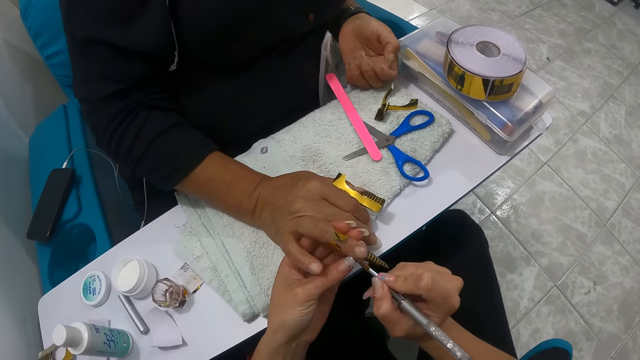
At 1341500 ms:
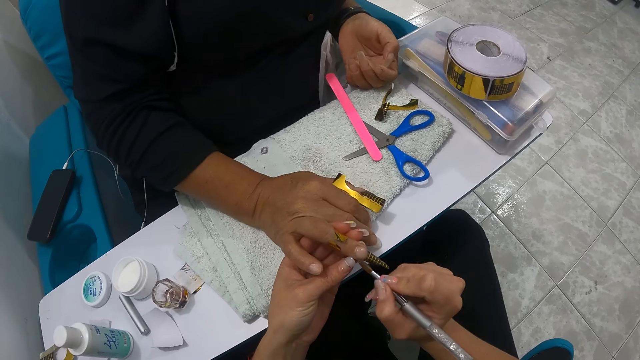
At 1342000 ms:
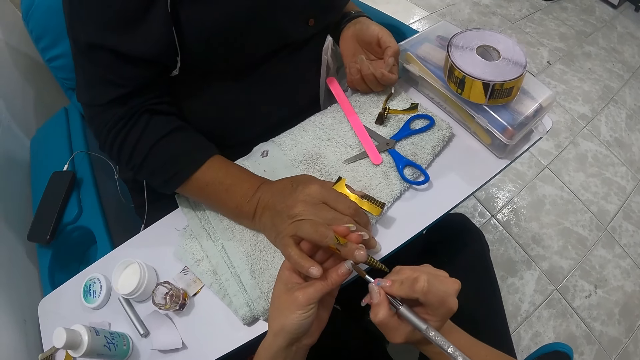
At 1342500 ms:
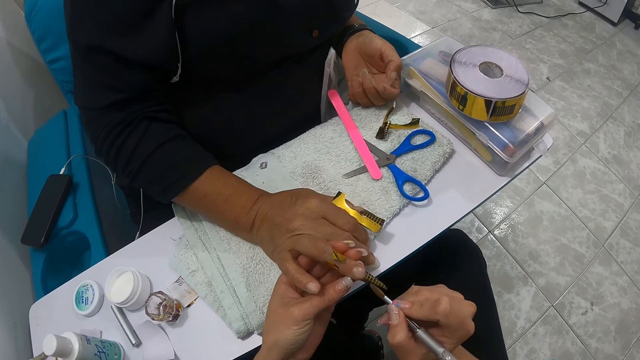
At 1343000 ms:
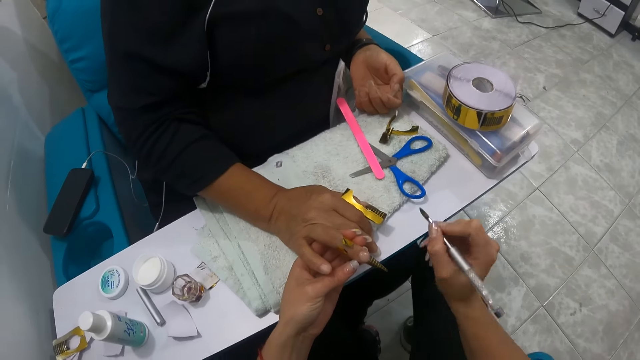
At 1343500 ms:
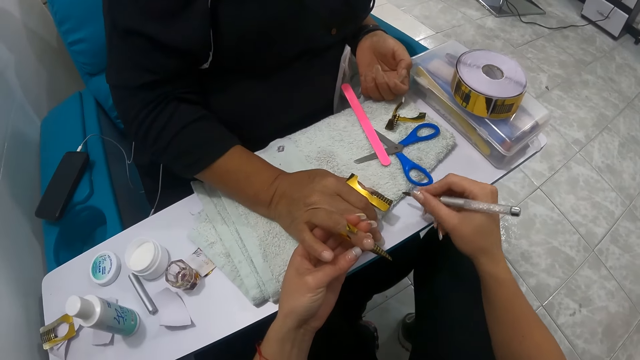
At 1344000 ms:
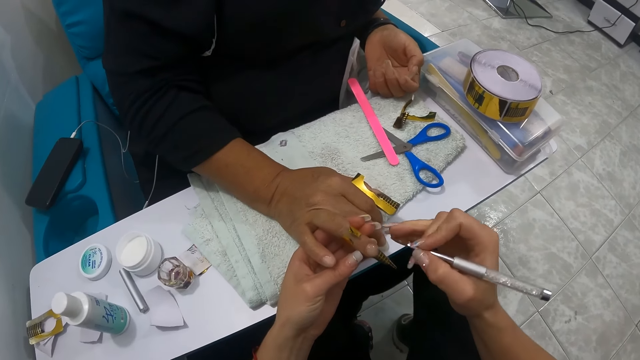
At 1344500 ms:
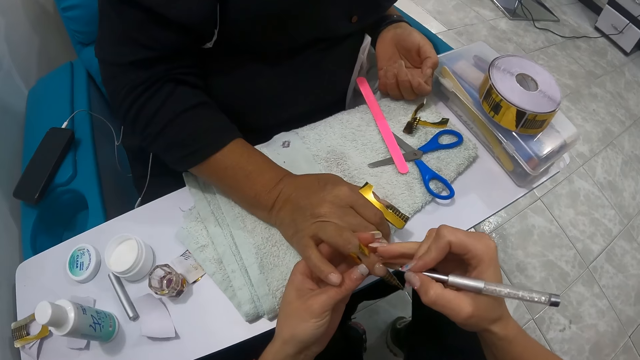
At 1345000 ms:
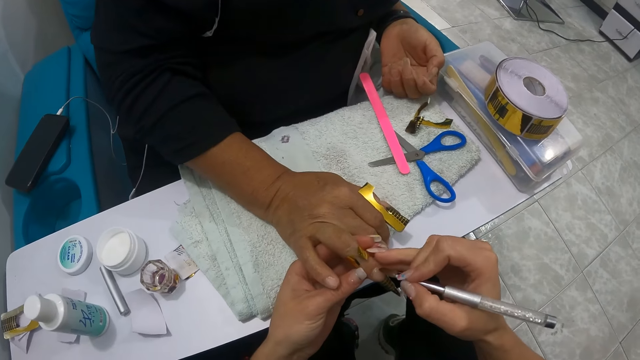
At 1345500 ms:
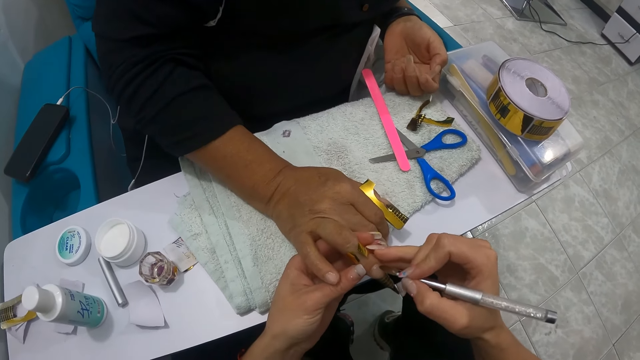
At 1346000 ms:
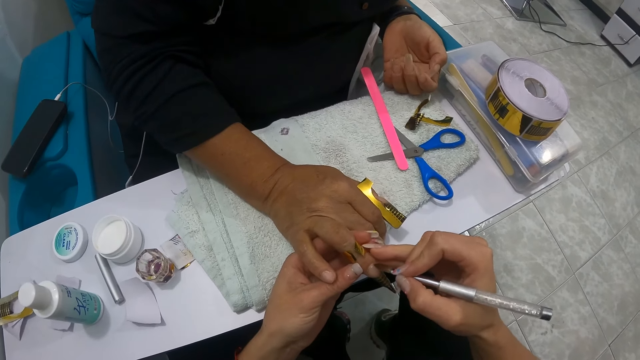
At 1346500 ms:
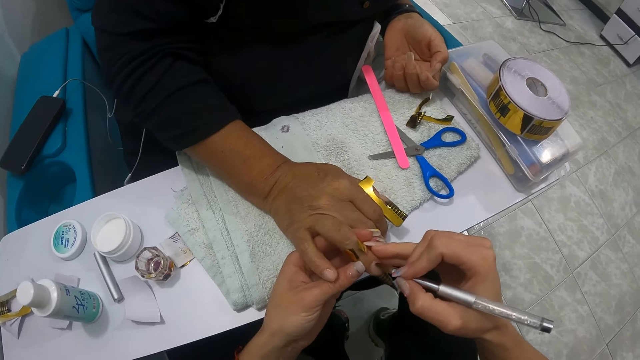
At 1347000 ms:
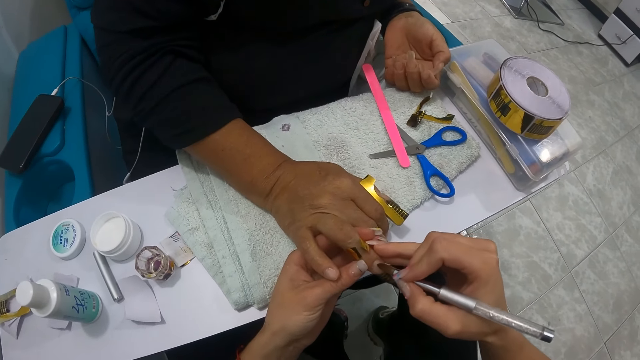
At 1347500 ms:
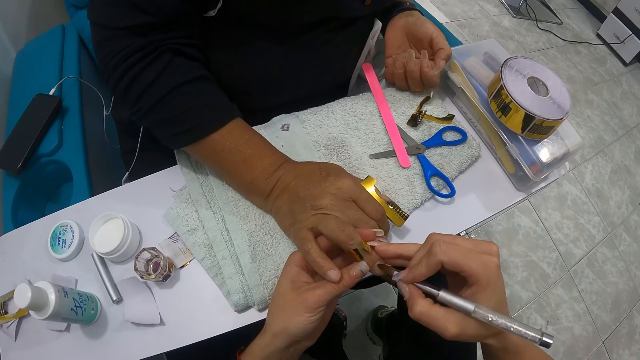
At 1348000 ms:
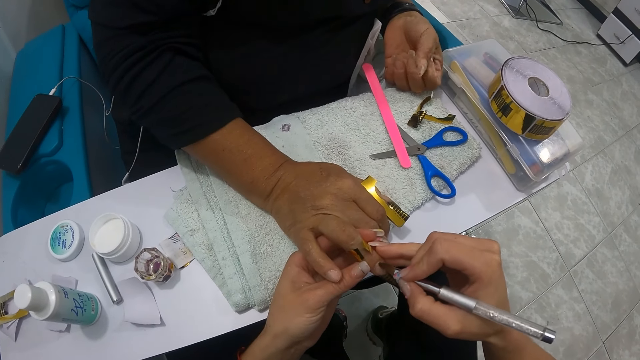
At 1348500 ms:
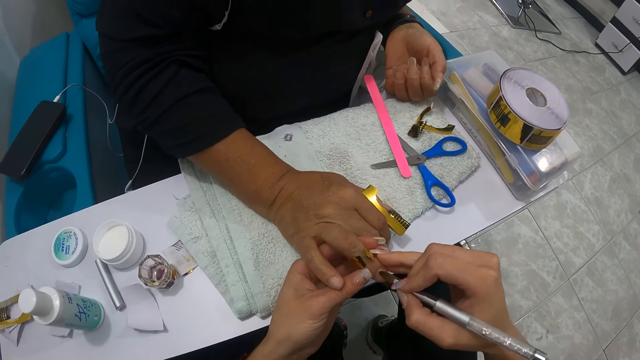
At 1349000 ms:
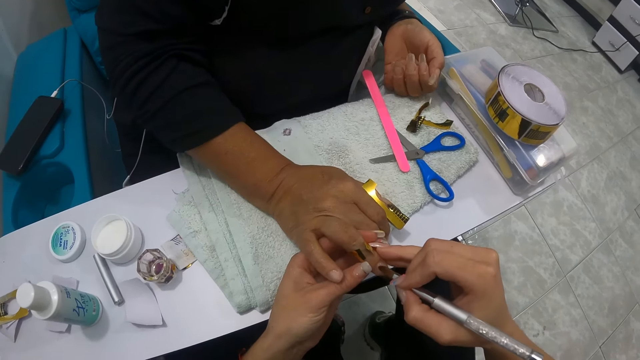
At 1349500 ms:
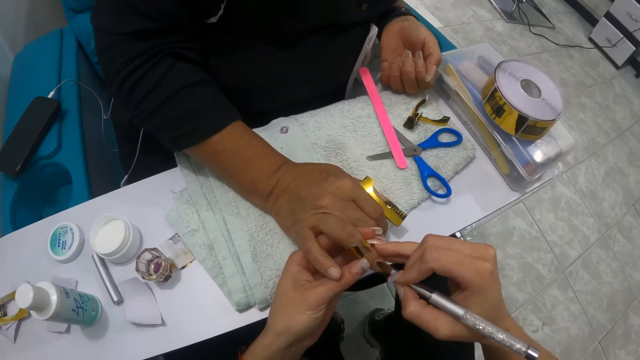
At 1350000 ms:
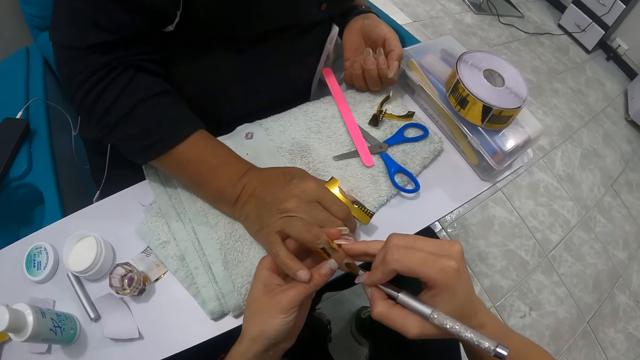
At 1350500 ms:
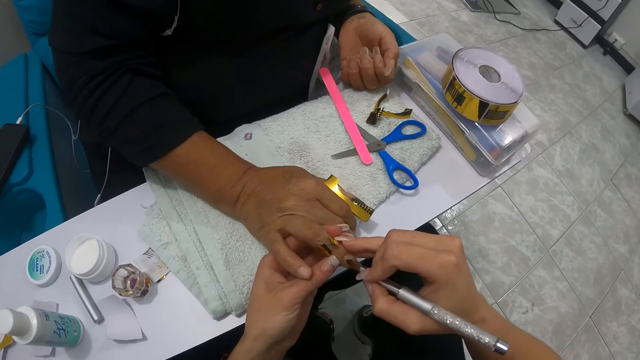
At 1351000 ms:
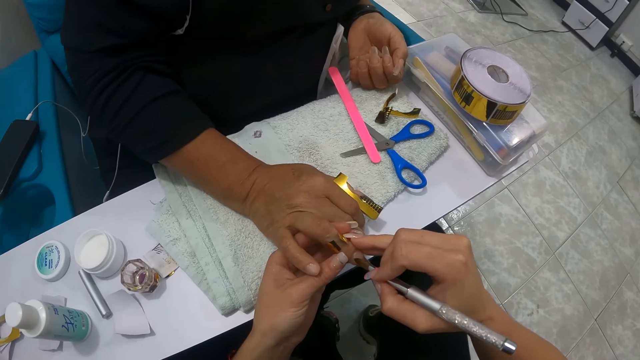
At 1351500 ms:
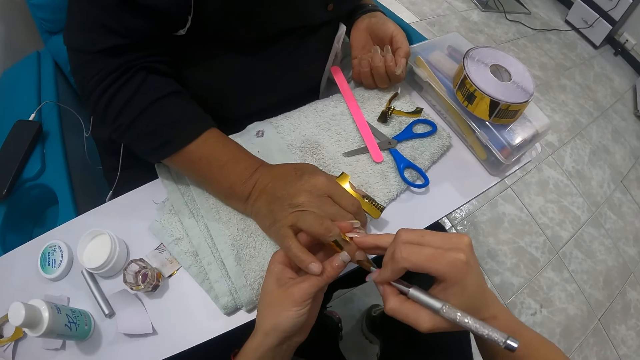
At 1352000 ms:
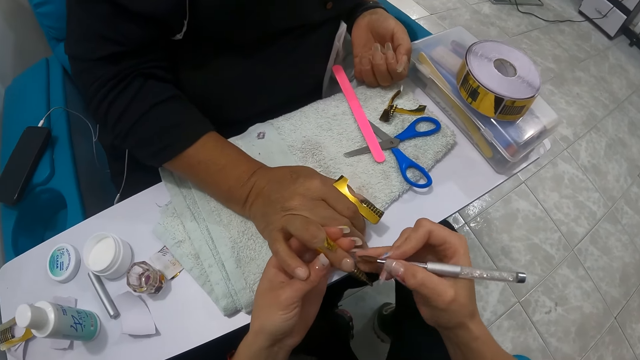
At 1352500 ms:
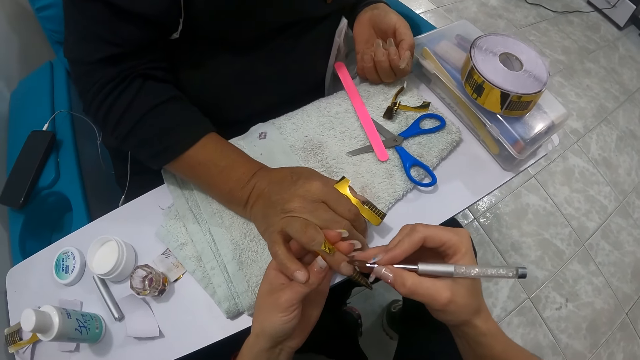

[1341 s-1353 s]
The camera wearer wipes the nail brush in her right hand on the towel on the table. She paints the right ring fingernail of the woman with the nail brush in her right hand.

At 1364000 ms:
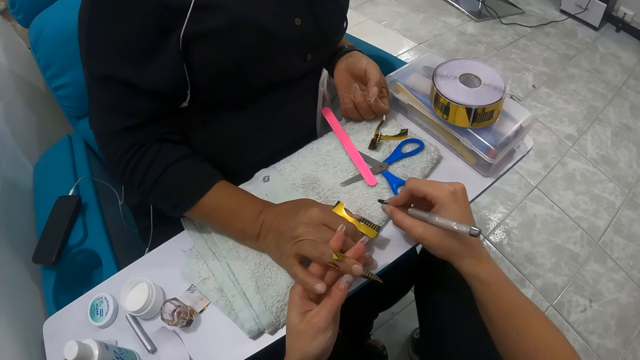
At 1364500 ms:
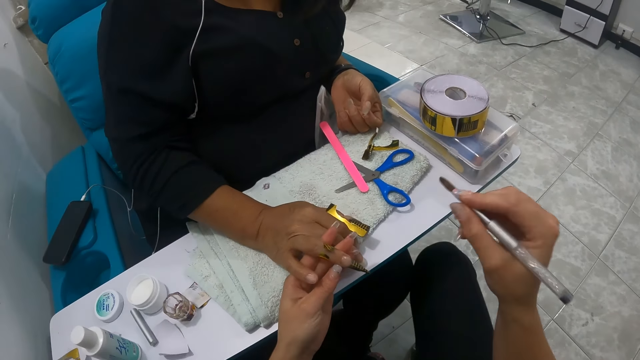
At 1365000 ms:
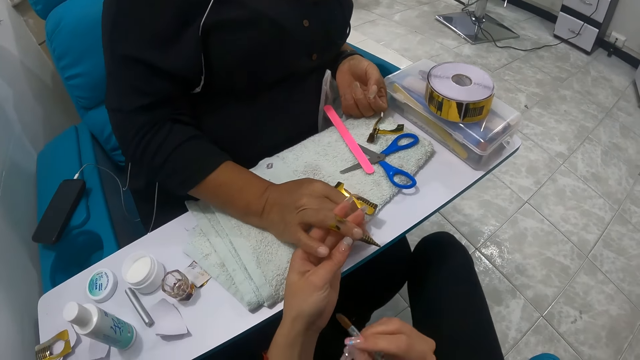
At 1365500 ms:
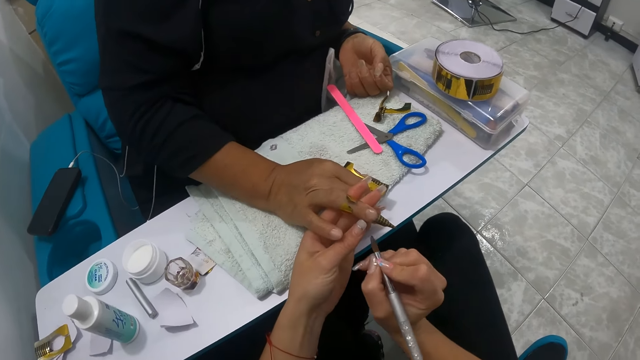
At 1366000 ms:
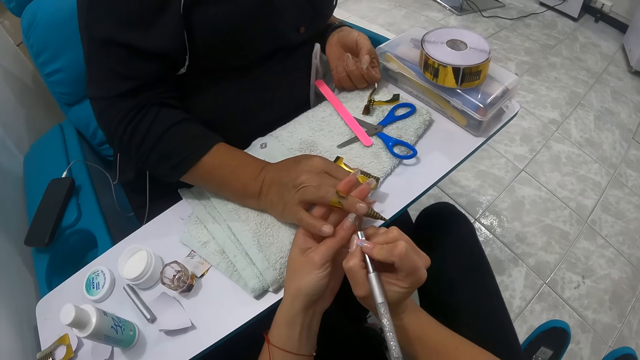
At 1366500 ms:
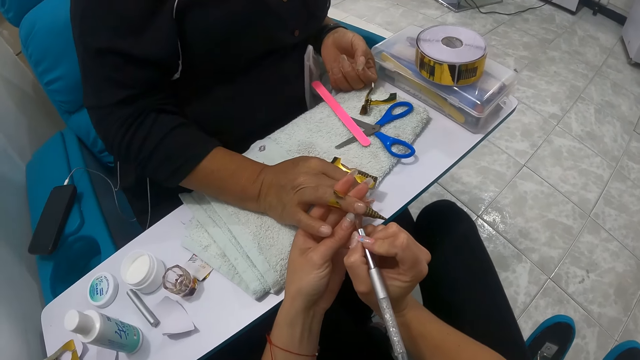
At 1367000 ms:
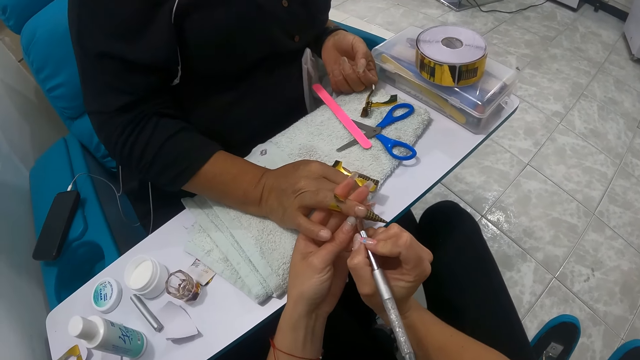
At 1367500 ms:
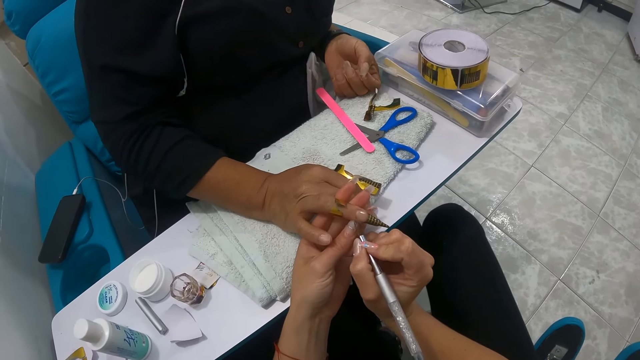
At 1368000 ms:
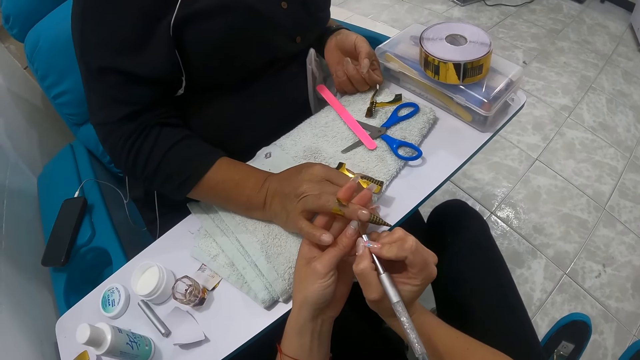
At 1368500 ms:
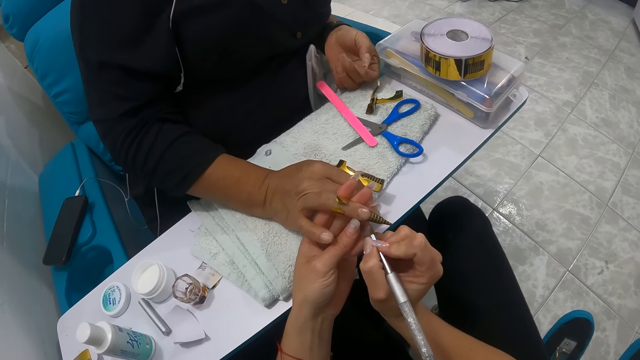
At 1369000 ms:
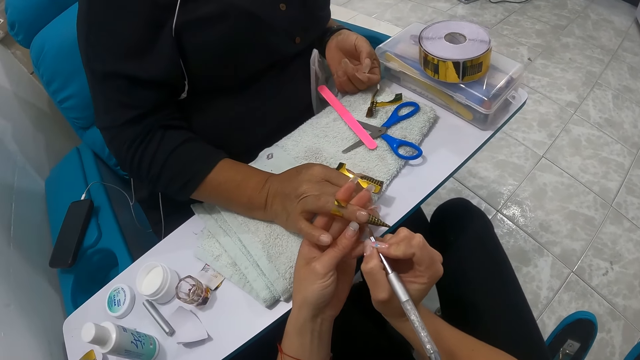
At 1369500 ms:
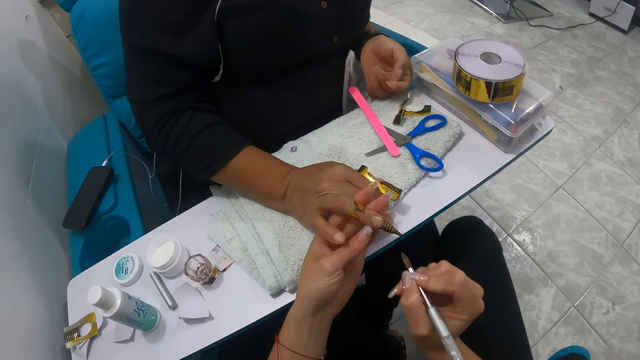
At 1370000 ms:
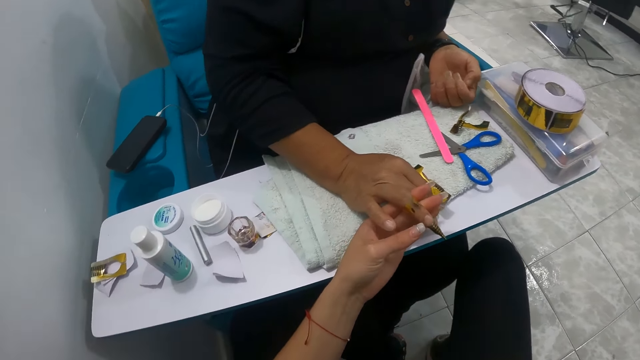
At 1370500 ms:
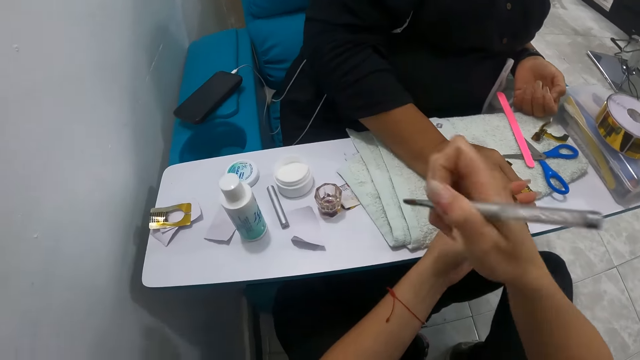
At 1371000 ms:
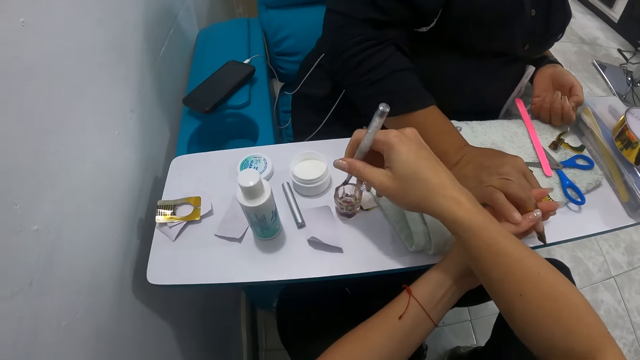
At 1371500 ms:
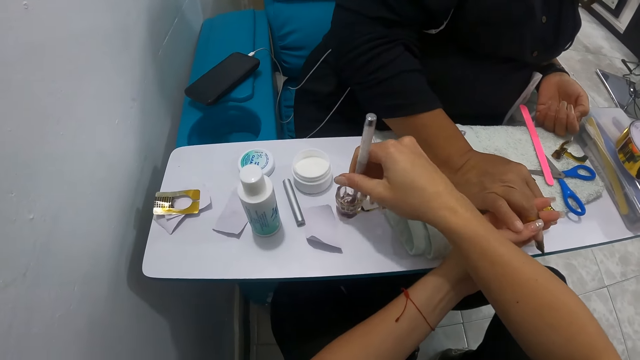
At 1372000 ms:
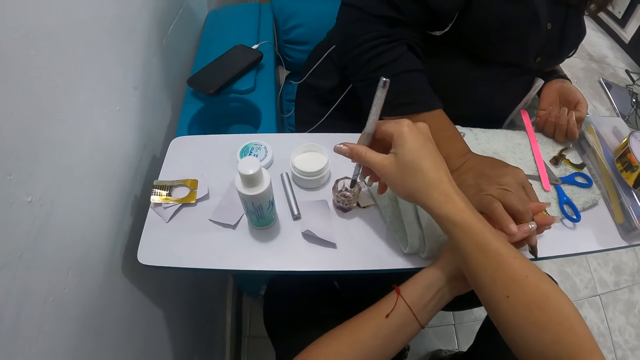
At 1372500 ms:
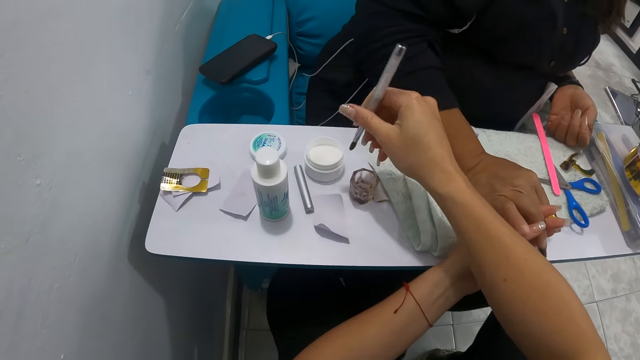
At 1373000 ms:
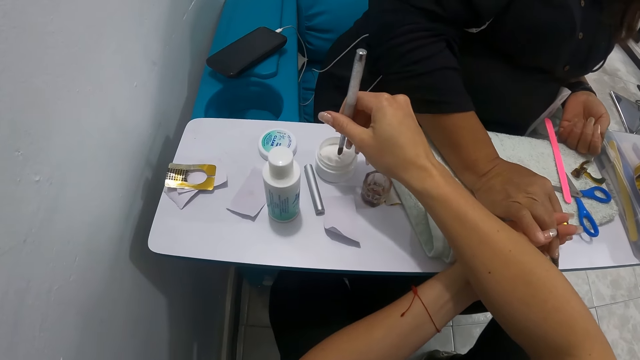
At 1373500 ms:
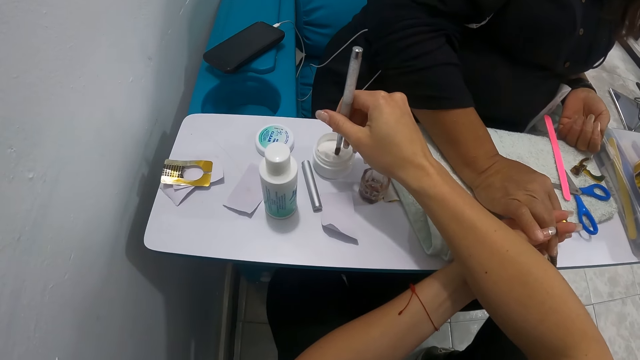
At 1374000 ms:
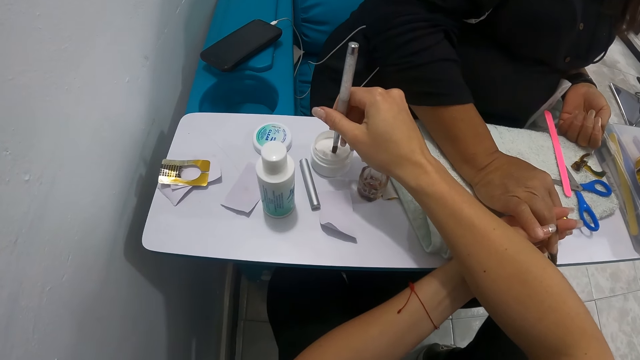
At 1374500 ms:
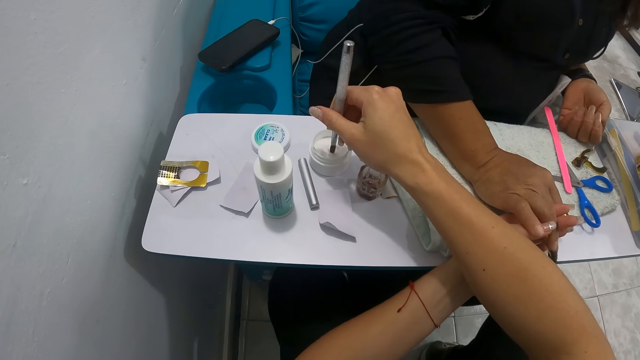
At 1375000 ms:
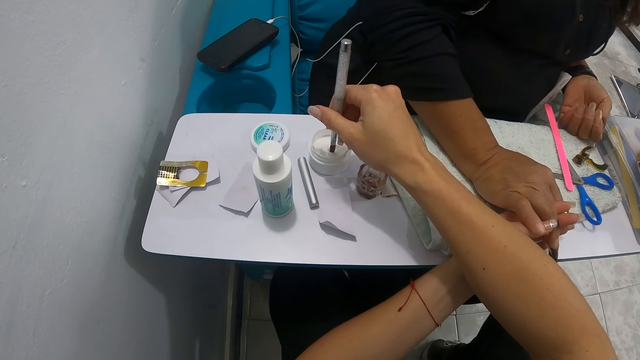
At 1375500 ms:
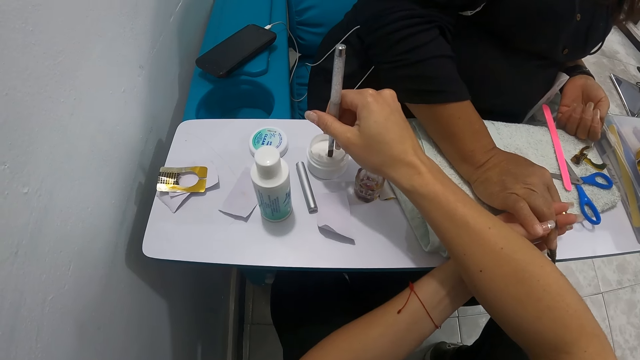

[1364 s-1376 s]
The camera wearer wipes the nail brush in her right hand on the towel on the table. She applies the nail treatment polish on the woman's right fingernail on the napkin with the acrylic nail brush in her right hand. She deepens the acrylic brush in her right hand into a glass container of water on the pedicure chair table. She touches some nail cream in a container on the pedicure chair table with the acrylic brush in her right hand.
